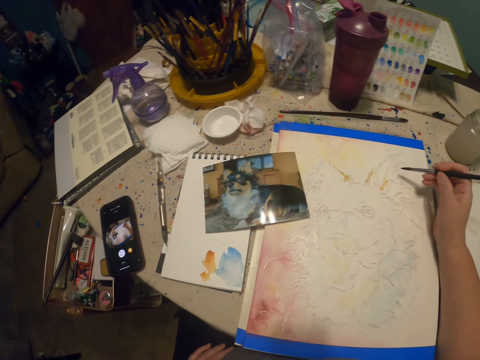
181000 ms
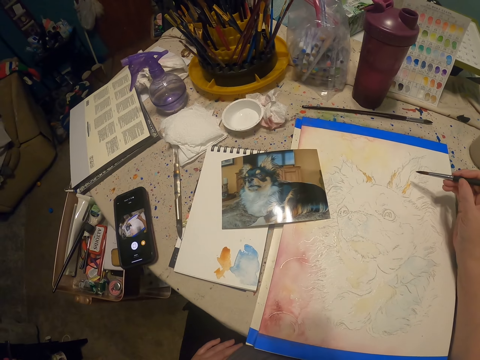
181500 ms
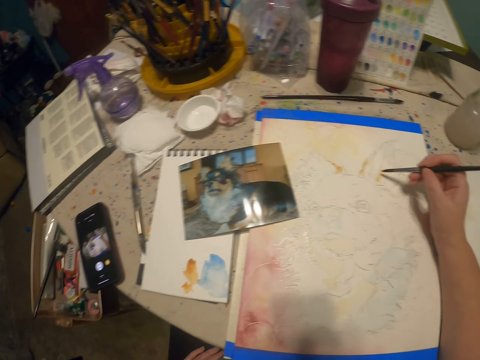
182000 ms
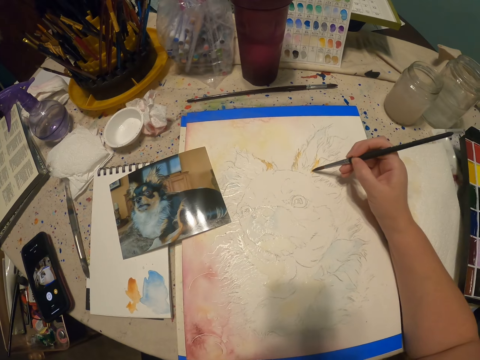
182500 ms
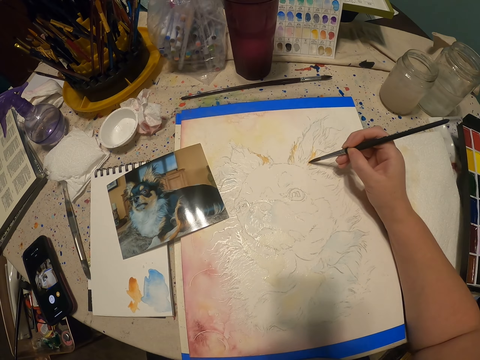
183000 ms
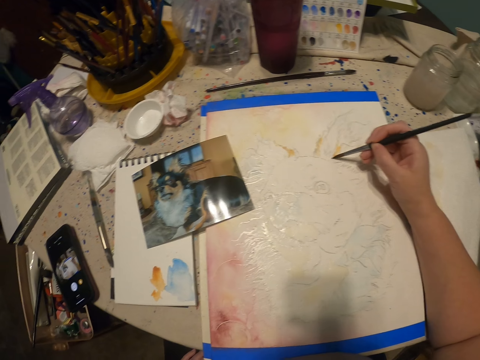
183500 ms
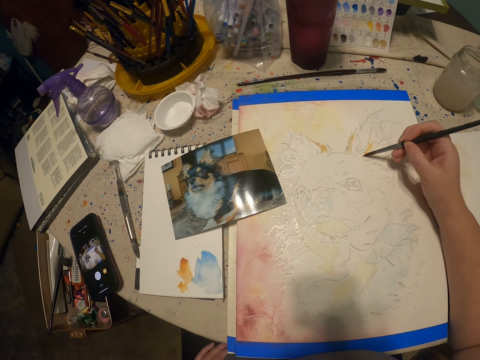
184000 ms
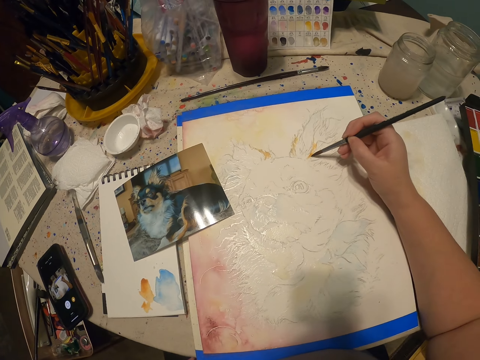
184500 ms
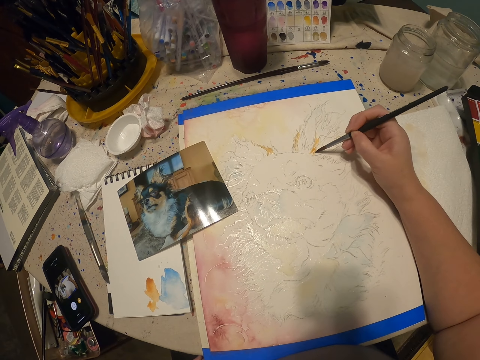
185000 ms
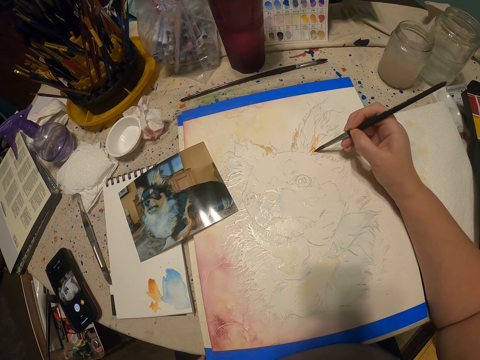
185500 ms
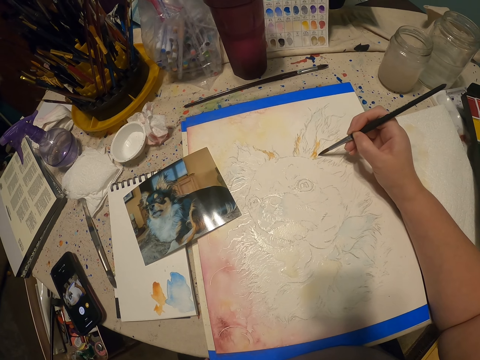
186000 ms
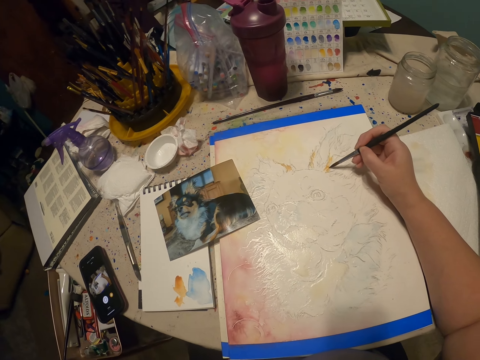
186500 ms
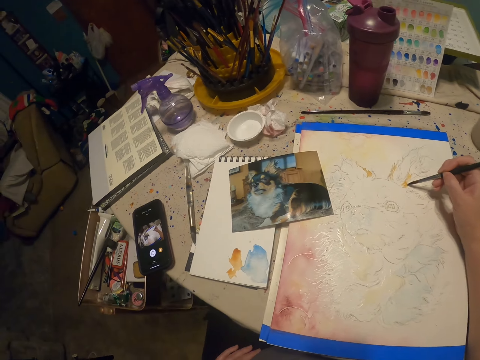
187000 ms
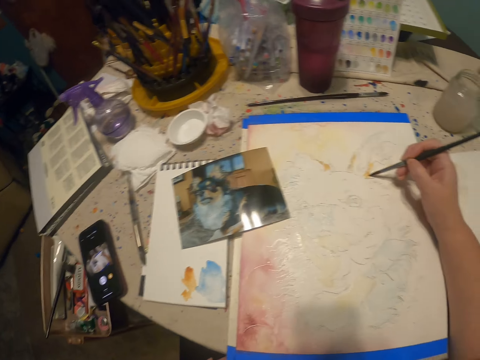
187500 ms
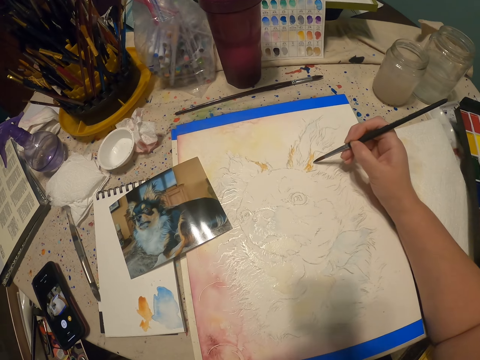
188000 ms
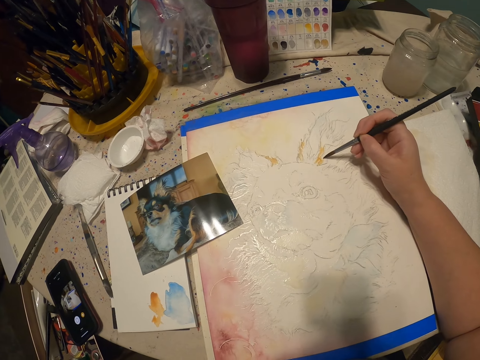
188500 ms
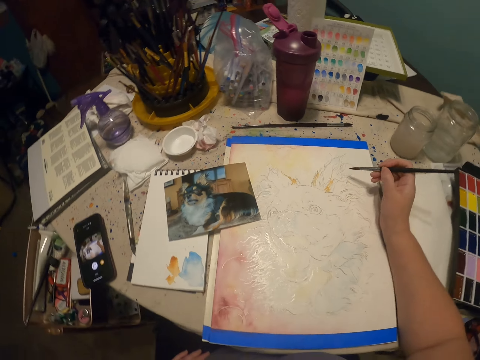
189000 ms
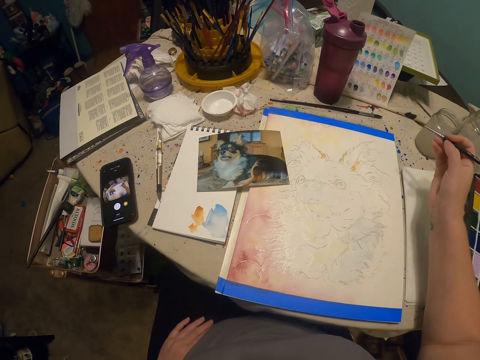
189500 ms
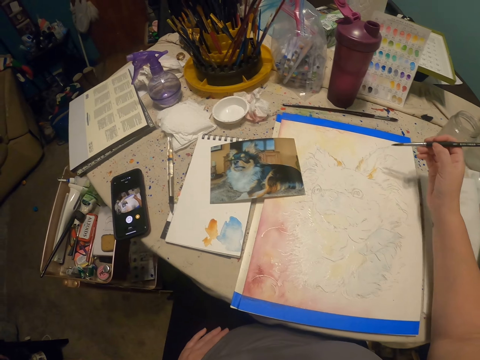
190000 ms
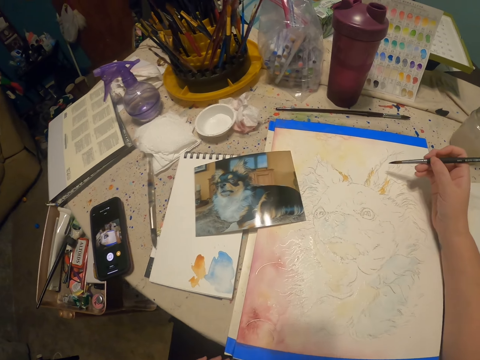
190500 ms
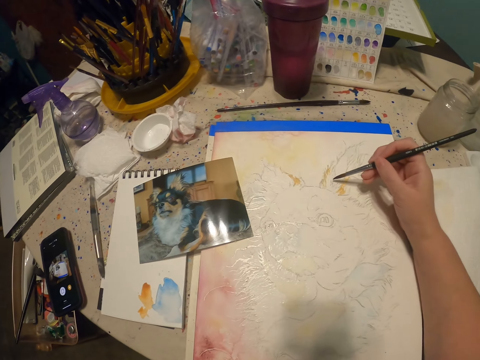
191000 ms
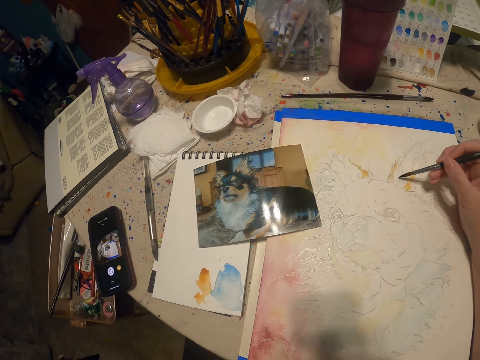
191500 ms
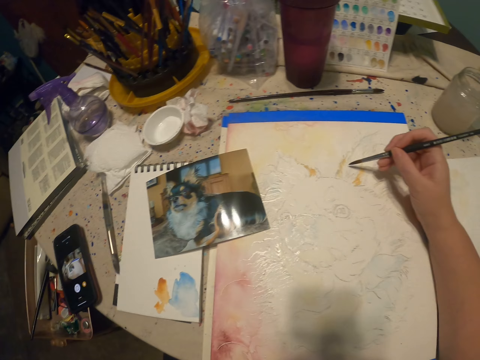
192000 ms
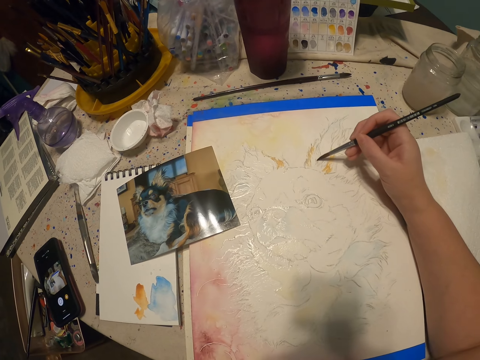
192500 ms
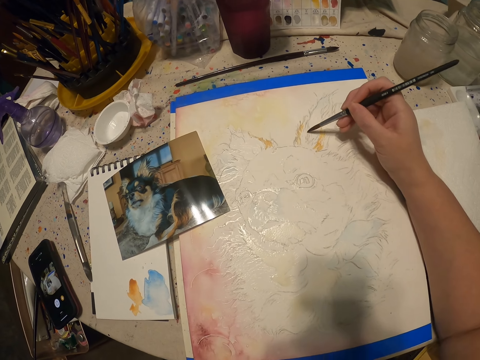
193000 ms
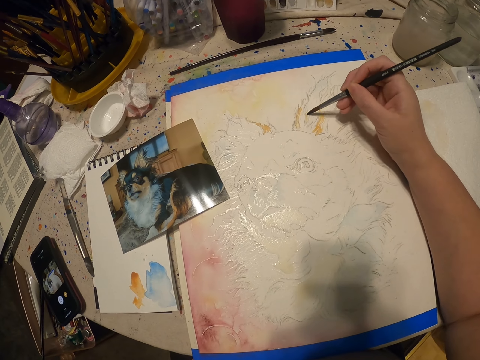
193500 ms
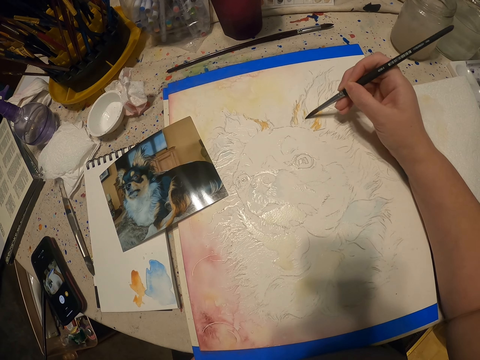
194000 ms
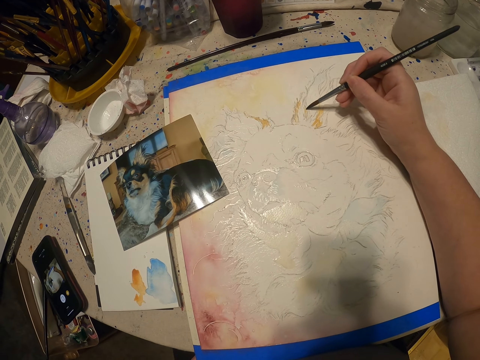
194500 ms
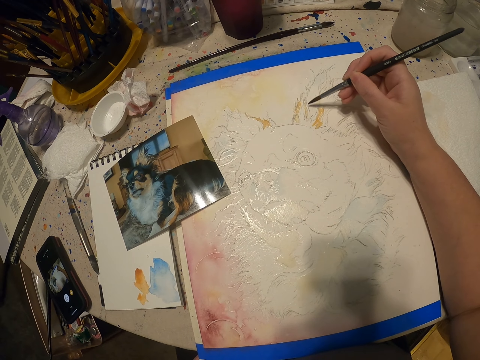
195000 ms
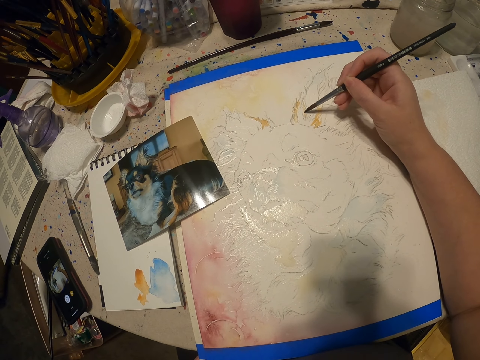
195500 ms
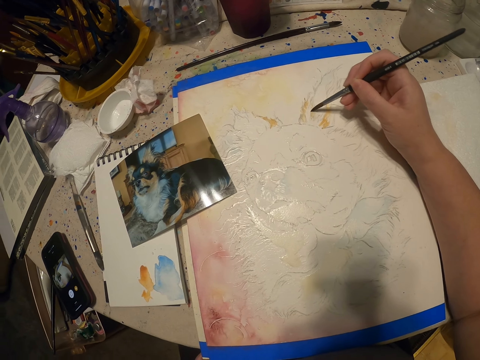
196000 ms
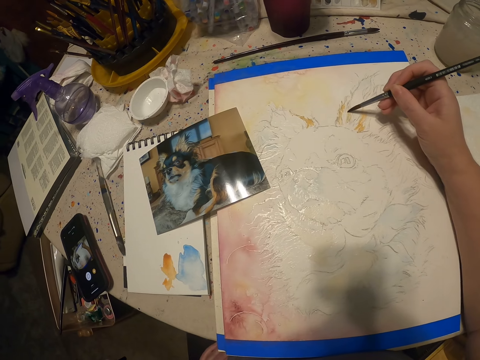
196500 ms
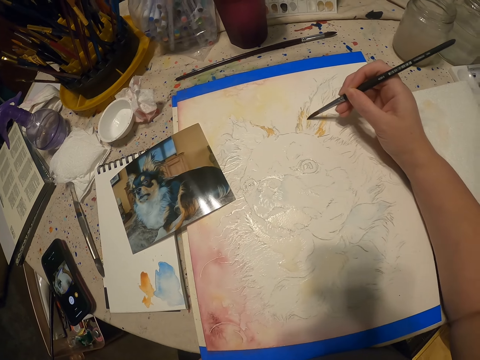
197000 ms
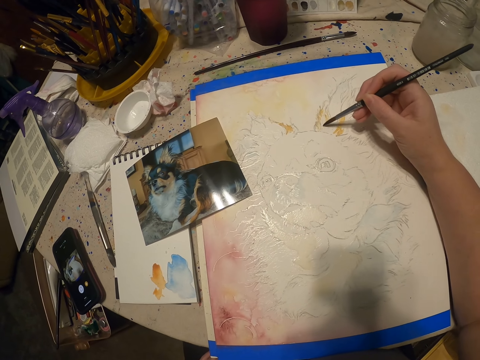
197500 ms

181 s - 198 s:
The camera wearer looks around. They paint on the painting. They stare at the phone. They paint on the painting.

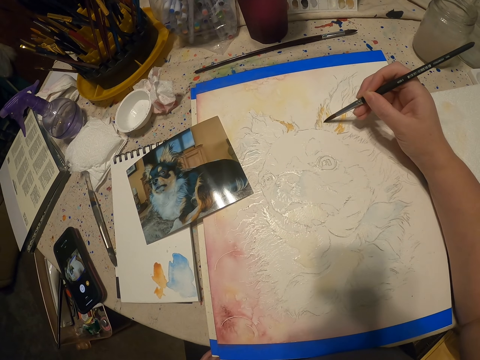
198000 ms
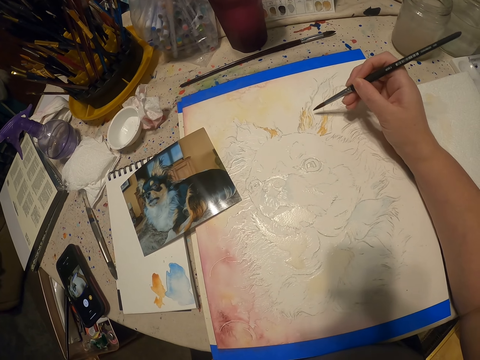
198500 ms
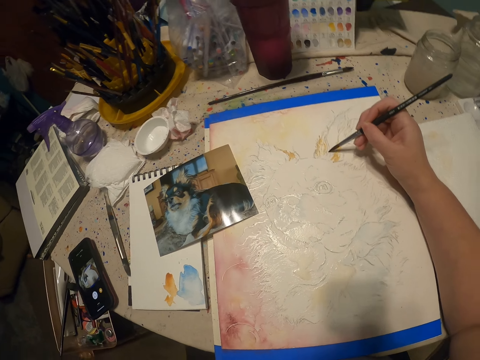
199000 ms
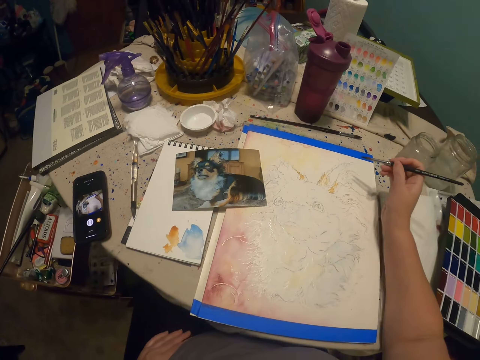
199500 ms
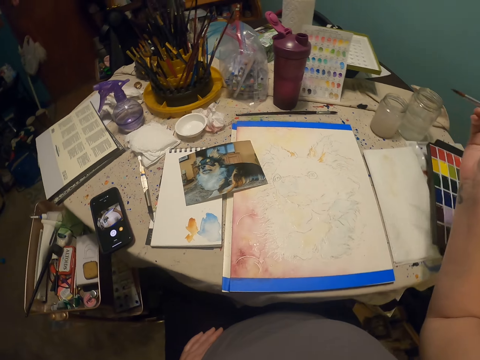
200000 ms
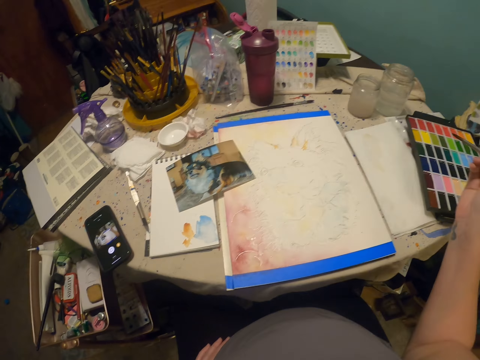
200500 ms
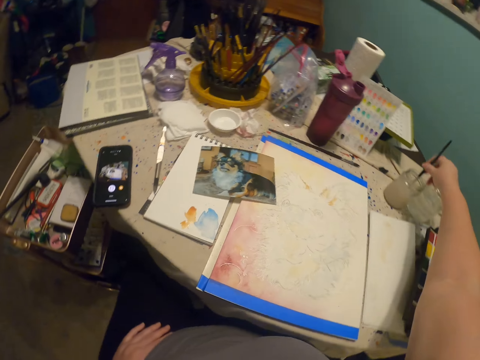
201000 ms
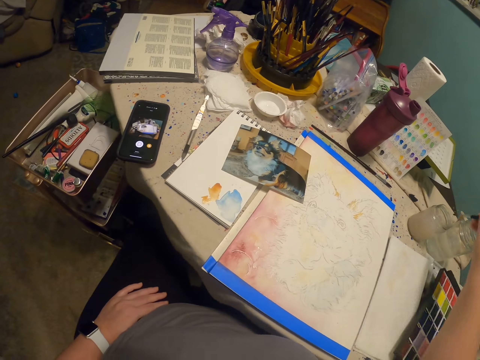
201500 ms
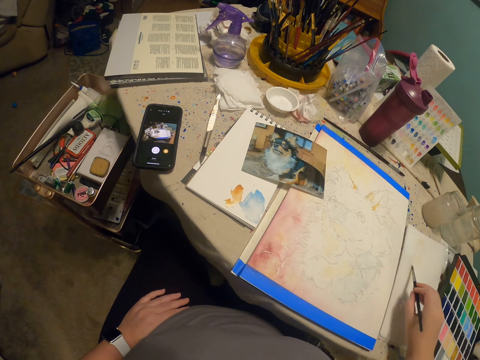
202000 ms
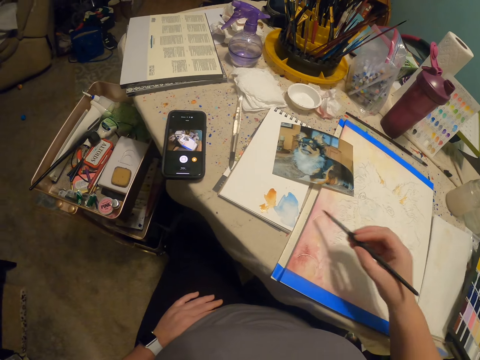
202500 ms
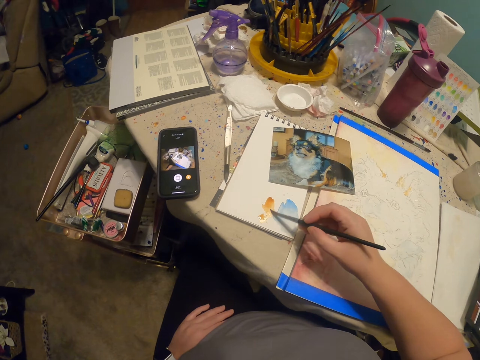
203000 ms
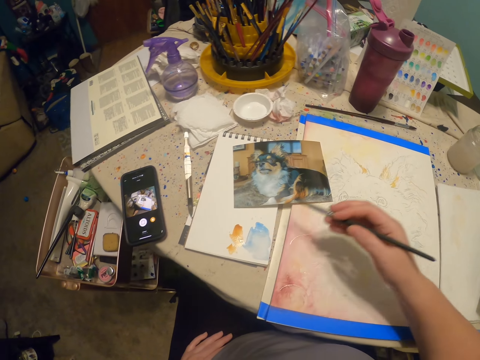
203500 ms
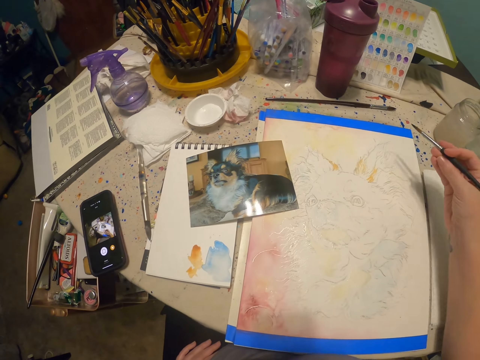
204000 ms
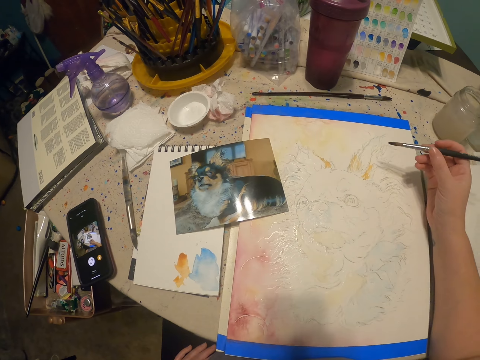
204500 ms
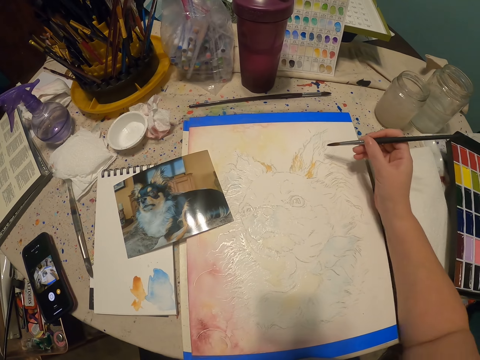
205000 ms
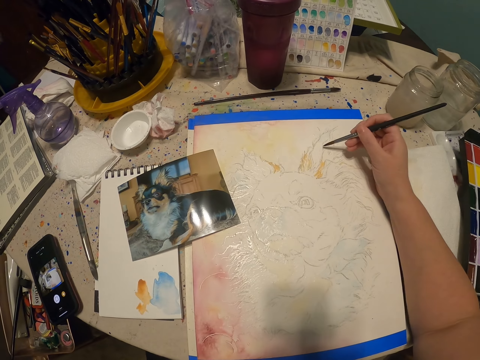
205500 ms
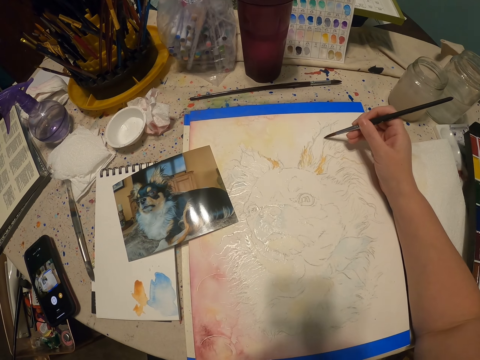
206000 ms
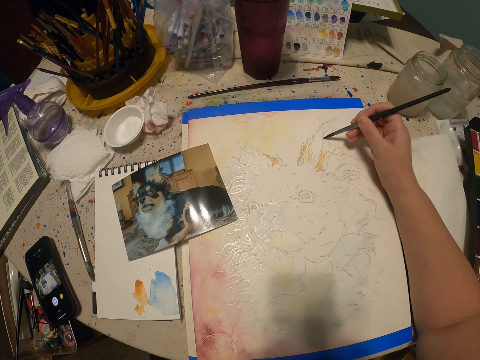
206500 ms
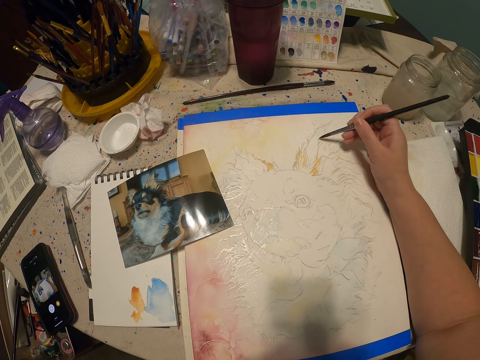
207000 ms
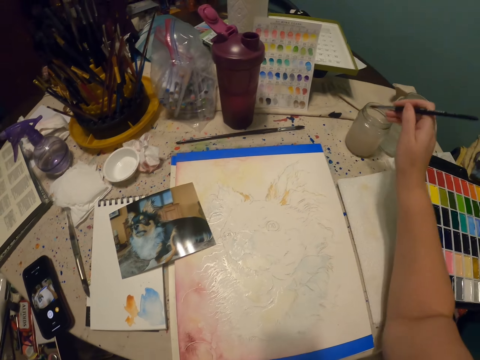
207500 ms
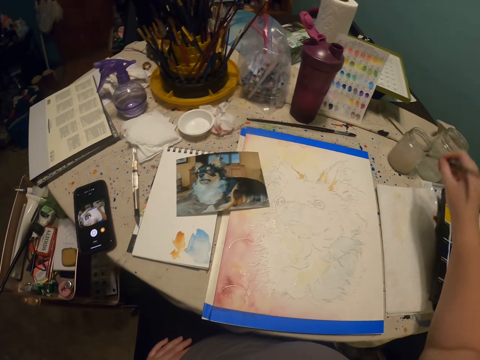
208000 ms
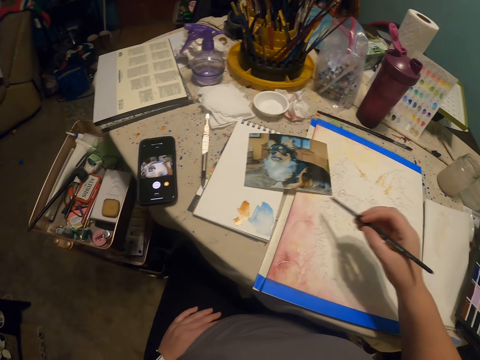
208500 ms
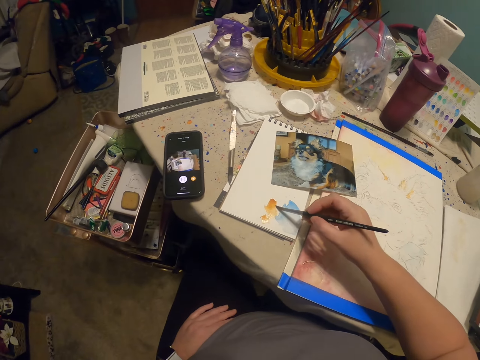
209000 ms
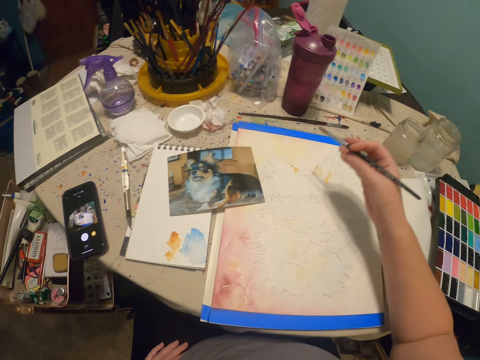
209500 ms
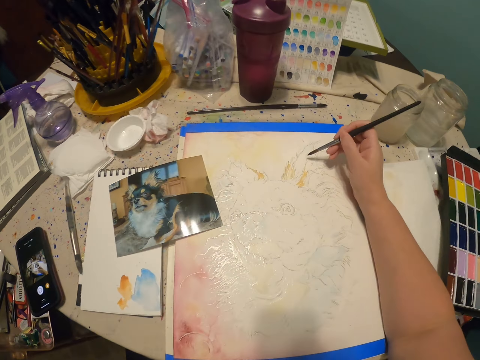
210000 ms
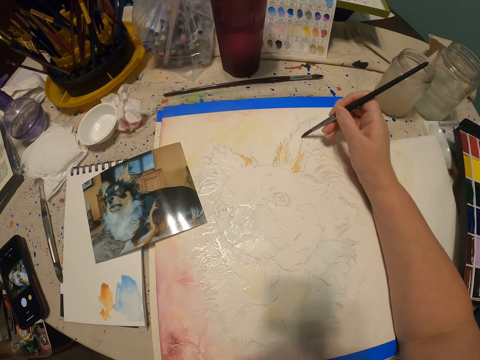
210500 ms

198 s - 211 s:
The camera wearer stares at the phone. They dip the paint brush in the watercolor. They touch the paint. They paint on the writing pad or paper. They paint on the painting. They dip the paint brush in the watercolor. They paint on the writing pad, and paint on it again. They touch the paint on the paper.
